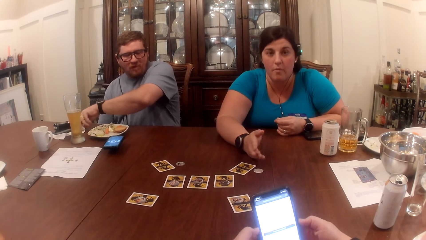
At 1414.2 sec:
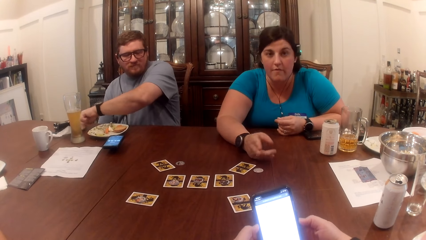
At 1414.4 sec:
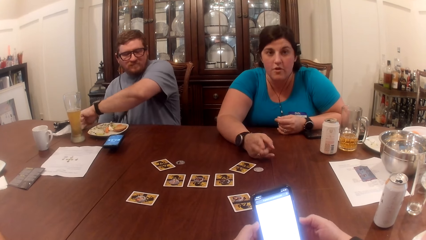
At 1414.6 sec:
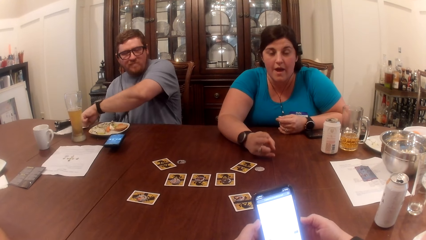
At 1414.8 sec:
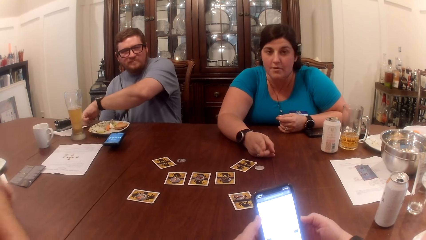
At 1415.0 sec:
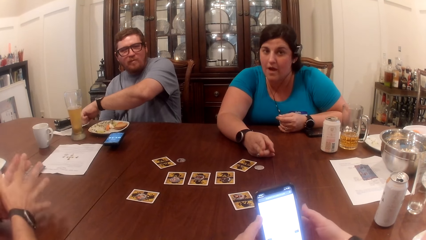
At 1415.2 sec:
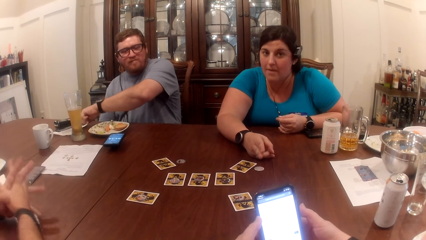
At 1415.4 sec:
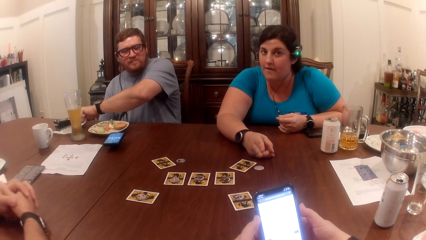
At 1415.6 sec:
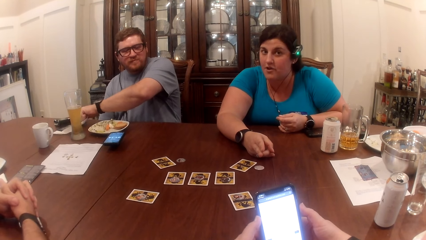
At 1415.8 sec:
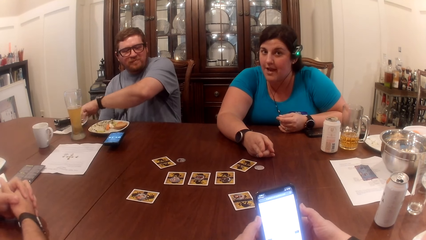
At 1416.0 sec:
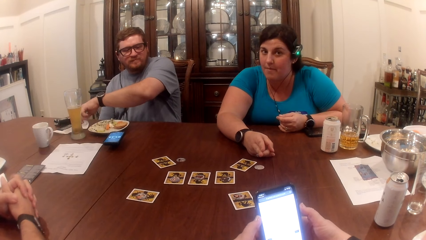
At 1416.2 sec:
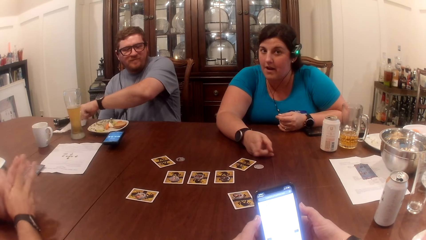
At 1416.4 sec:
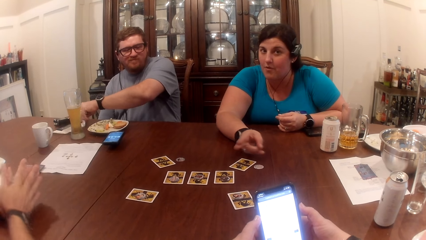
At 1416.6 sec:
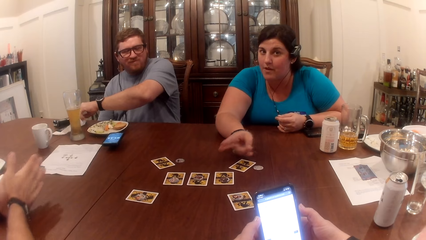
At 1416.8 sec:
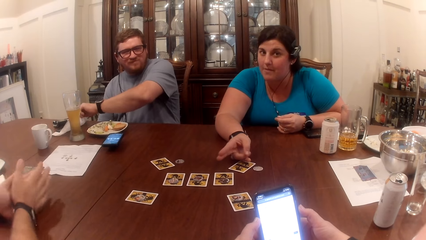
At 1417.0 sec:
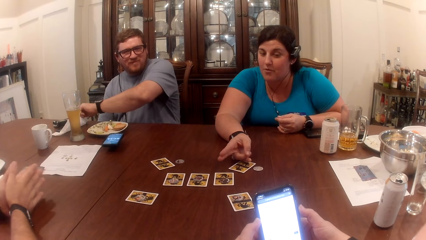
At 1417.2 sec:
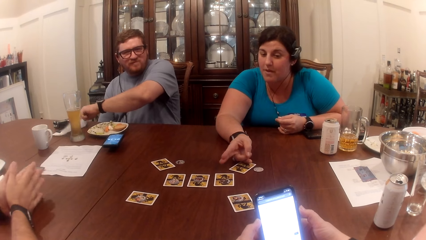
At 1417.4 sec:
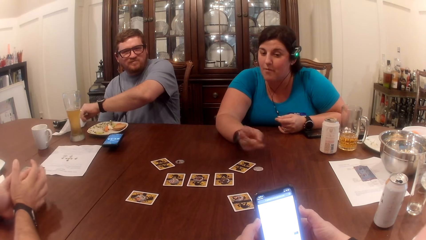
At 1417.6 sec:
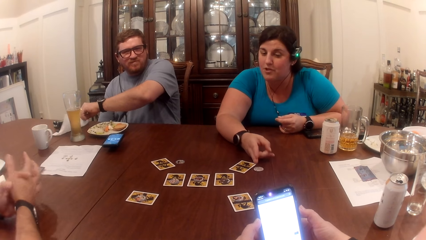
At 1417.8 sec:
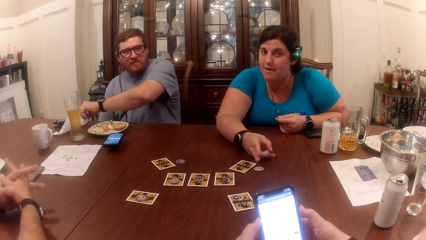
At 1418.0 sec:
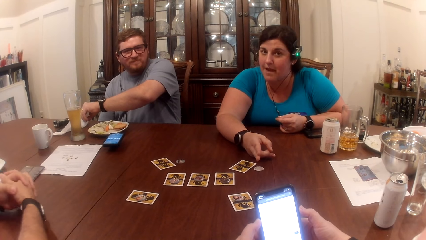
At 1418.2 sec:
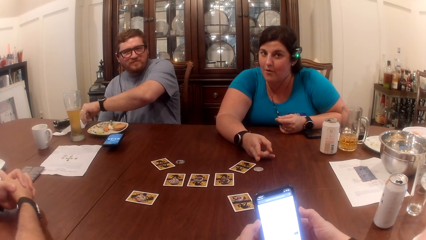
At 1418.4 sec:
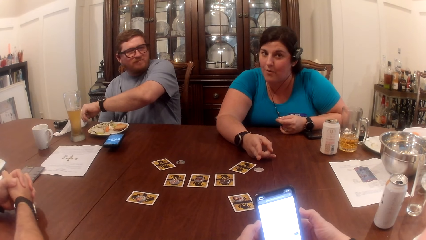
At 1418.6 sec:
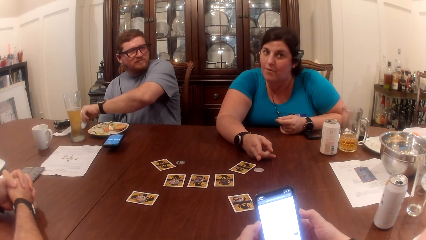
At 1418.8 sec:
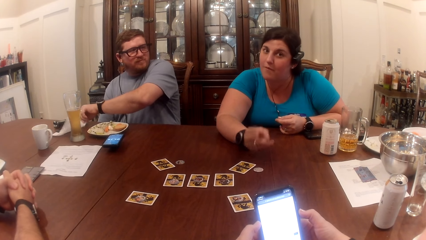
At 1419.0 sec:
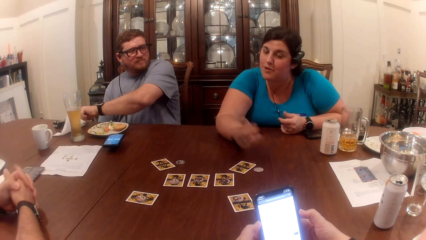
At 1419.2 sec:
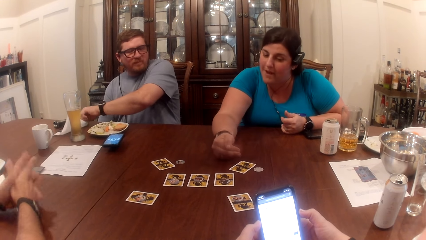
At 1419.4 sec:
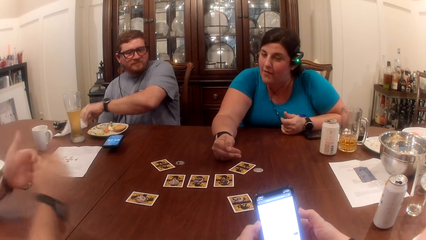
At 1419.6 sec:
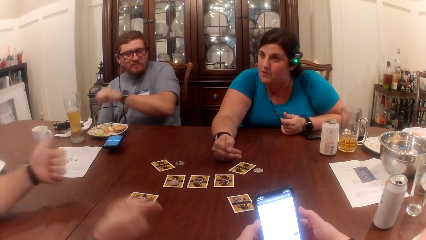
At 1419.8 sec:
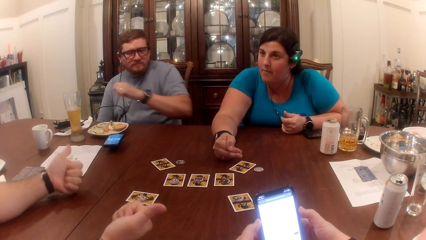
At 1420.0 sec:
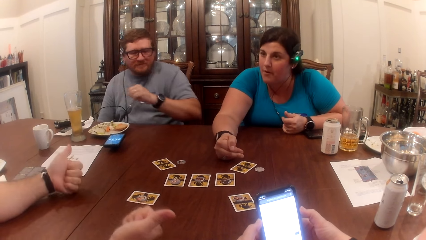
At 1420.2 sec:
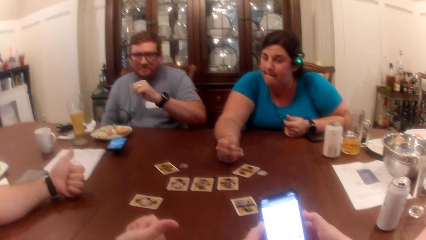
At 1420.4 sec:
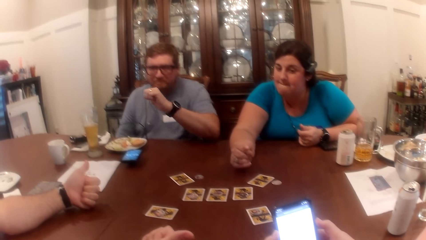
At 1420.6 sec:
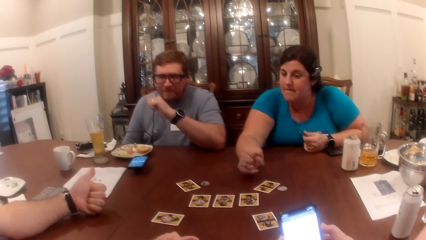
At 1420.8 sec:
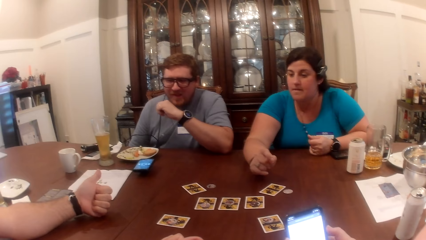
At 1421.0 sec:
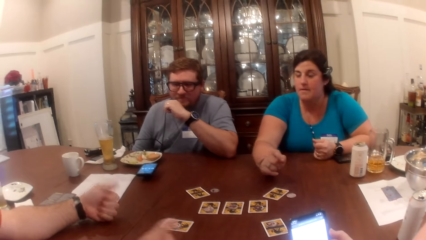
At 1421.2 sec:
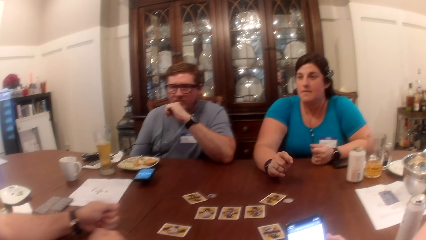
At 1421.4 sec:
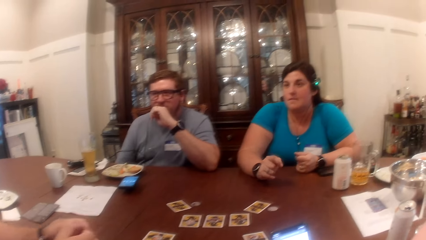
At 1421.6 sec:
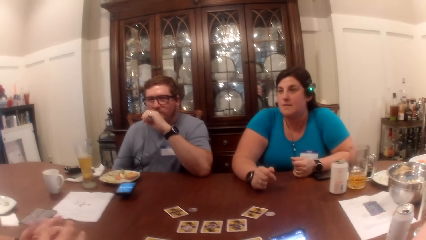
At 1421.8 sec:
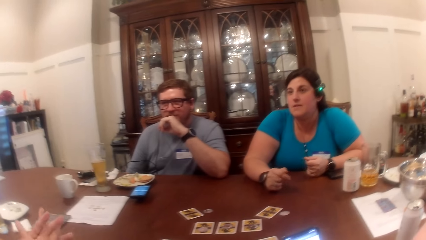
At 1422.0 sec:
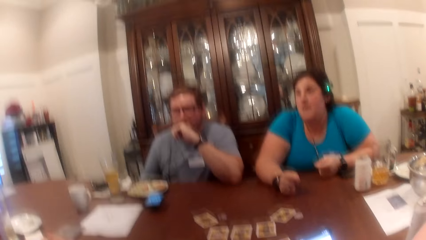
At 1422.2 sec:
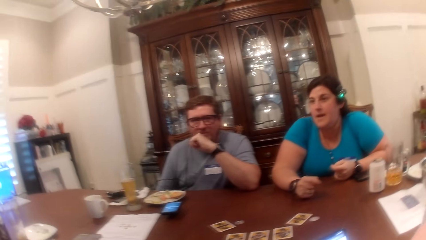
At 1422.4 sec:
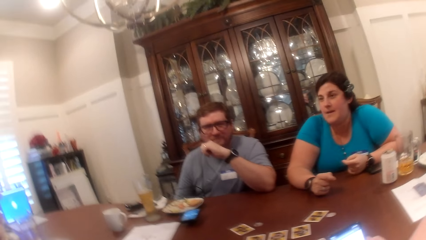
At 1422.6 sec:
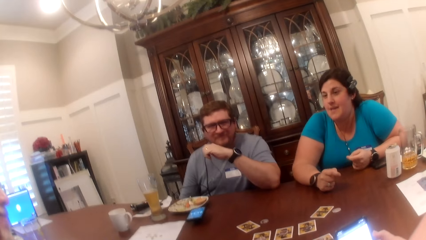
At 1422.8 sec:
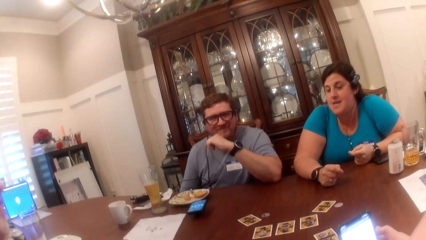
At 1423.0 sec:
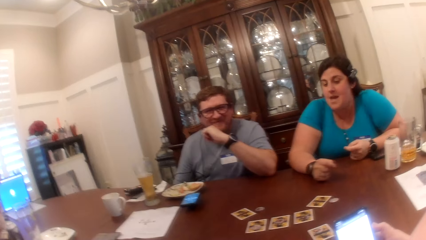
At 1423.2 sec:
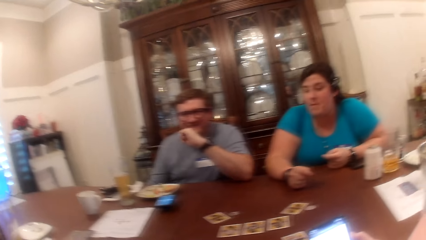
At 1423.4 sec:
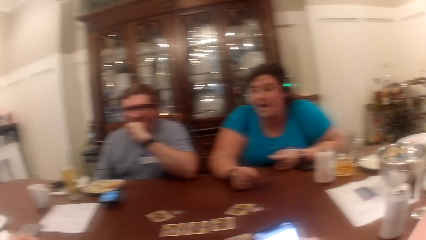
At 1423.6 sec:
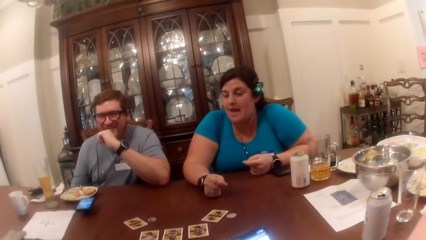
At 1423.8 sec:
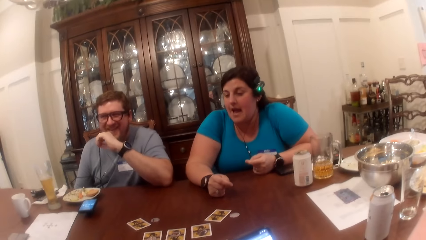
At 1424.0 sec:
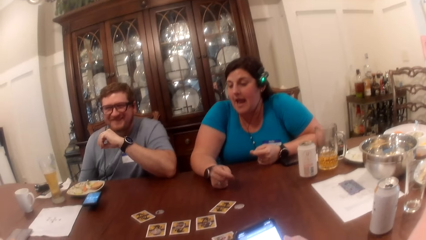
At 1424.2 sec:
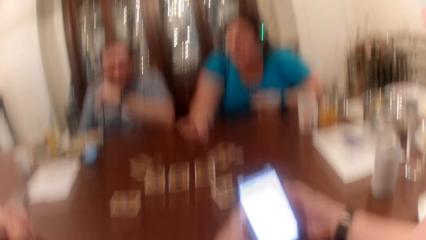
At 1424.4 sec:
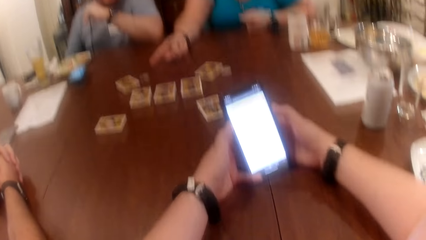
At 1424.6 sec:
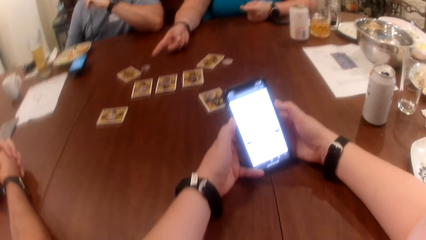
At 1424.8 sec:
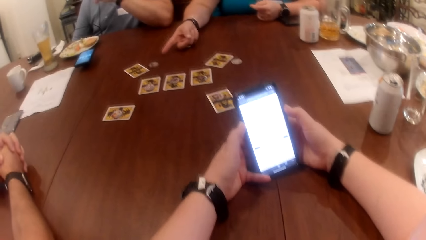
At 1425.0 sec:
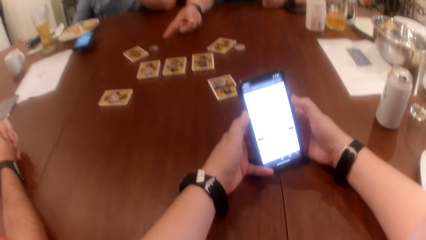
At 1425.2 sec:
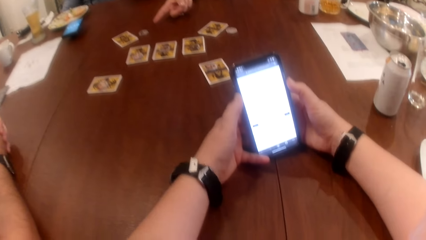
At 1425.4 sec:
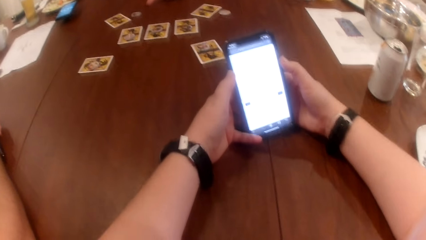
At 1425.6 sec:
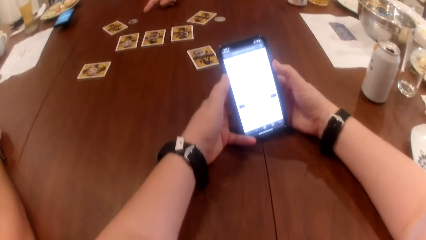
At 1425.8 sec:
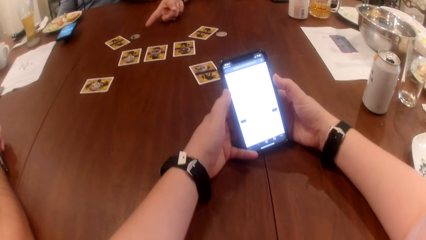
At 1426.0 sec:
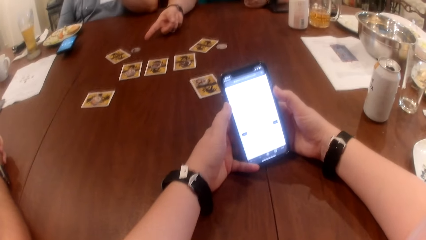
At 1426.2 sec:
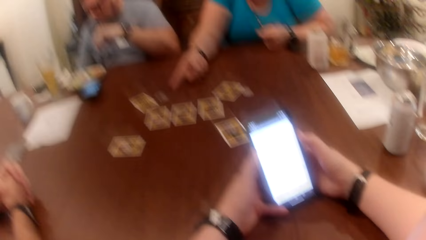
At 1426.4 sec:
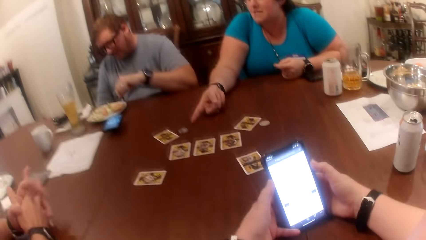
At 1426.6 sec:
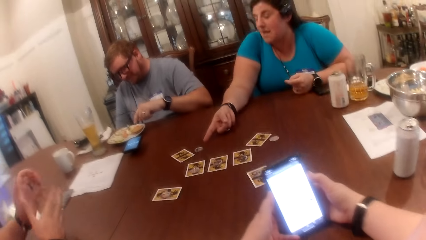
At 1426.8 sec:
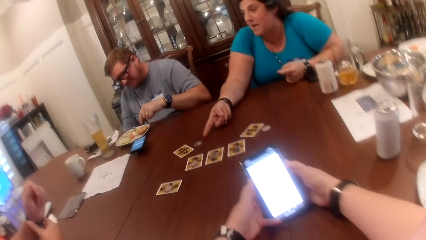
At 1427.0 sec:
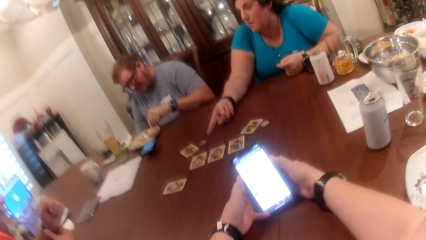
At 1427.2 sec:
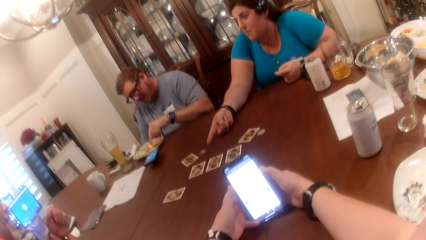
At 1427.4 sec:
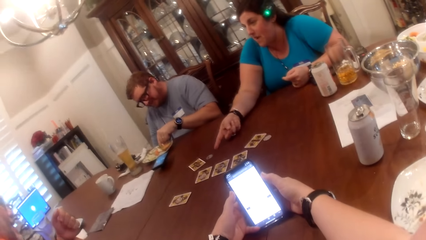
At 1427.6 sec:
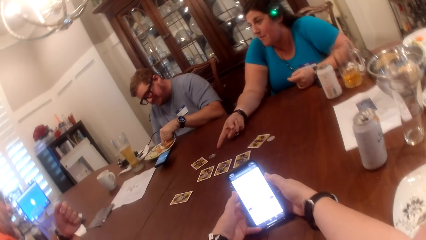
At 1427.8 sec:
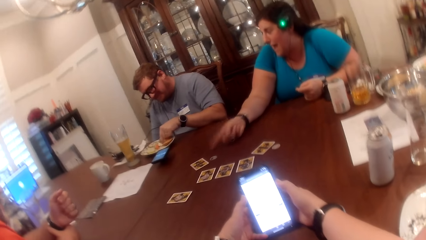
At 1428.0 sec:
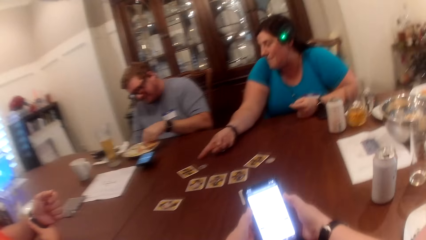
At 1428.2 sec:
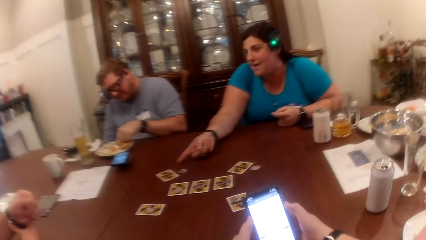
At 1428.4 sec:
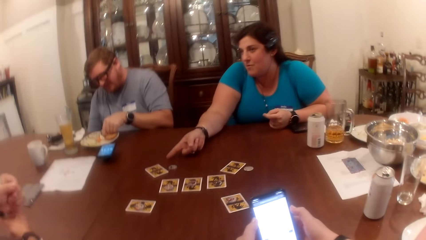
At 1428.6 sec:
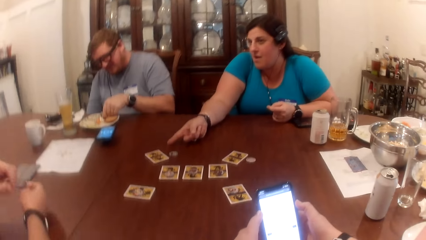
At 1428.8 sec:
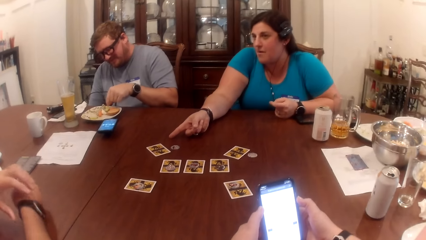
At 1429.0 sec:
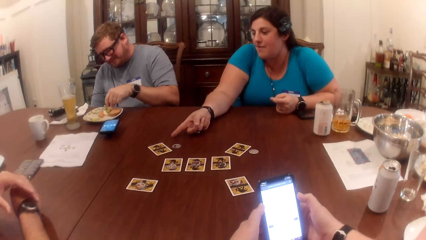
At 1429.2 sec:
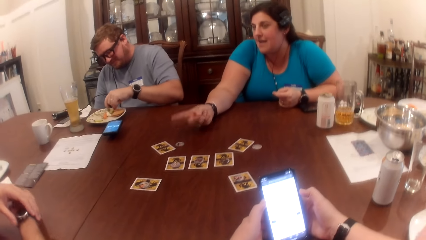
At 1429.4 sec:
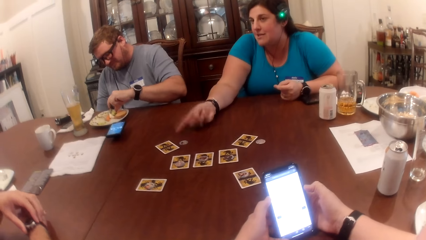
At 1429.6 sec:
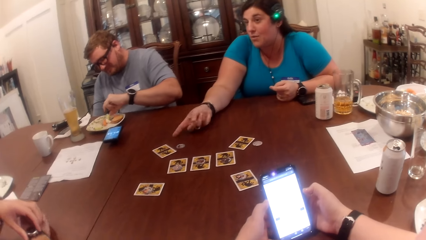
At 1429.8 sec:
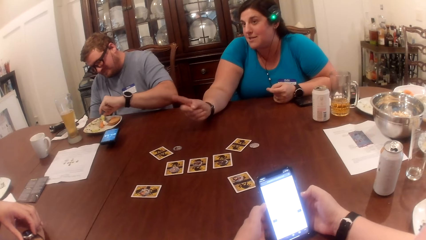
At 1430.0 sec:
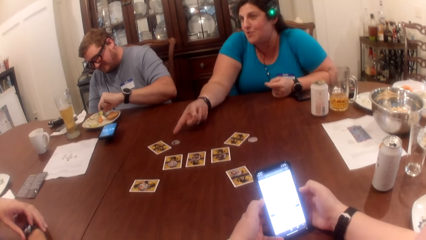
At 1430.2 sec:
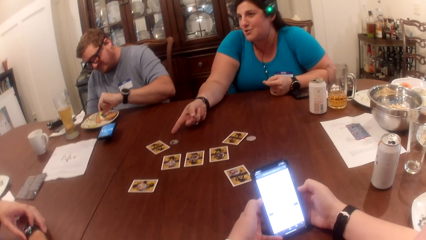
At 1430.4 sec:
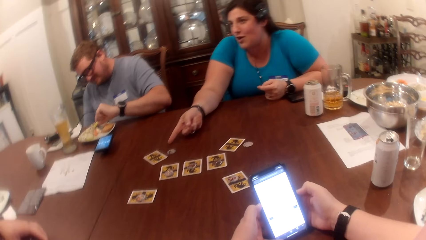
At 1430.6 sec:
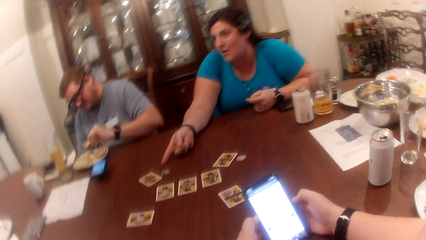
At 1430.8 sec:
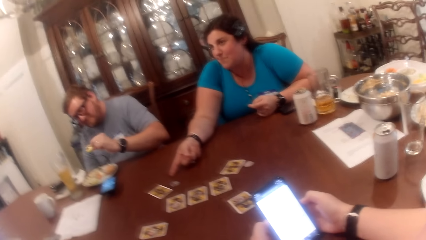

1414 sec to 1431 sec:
The man claps his hands together and rubs his hands together. He claps his hands together. He makes a gesture with both hands to the woman. Another man rests his left elbow on the table. The first man claps his hands together. He holds his left wrist with his right hand. The other man picks up a chip in the plate on the table with his left hand. The first man adjusts the watch on his right hand with his left hand.
